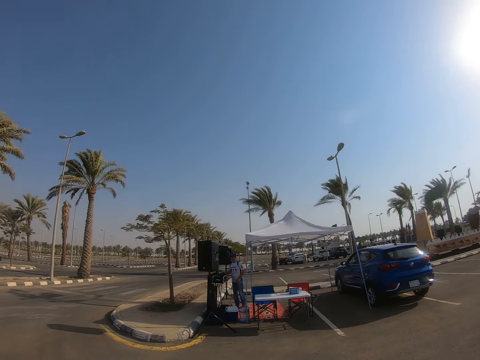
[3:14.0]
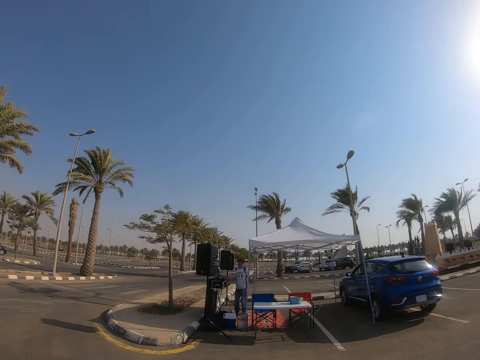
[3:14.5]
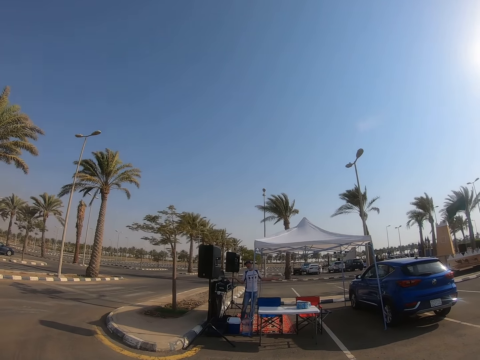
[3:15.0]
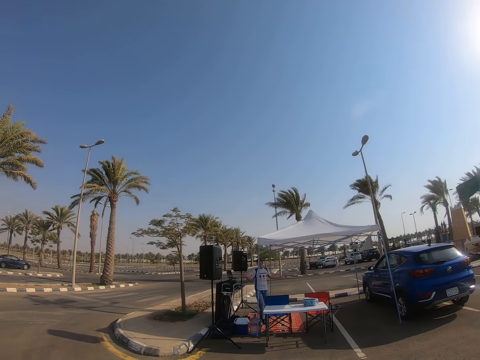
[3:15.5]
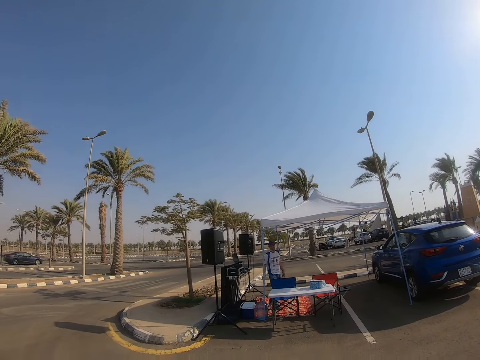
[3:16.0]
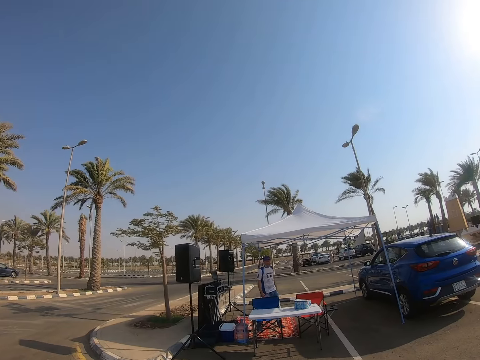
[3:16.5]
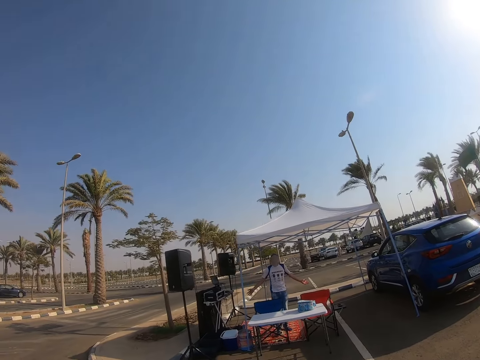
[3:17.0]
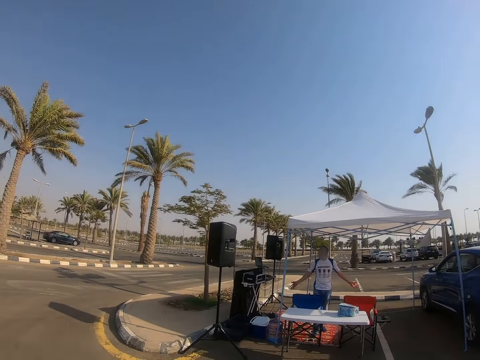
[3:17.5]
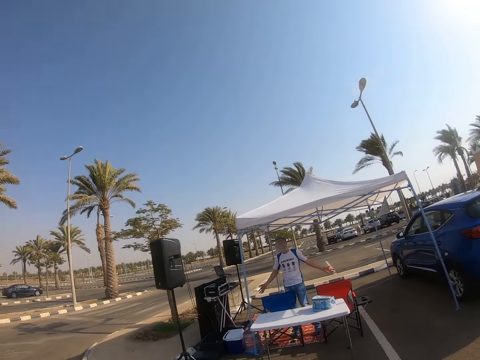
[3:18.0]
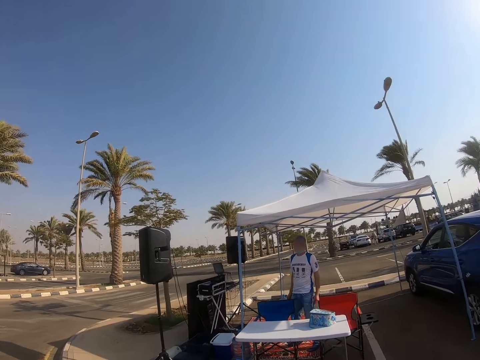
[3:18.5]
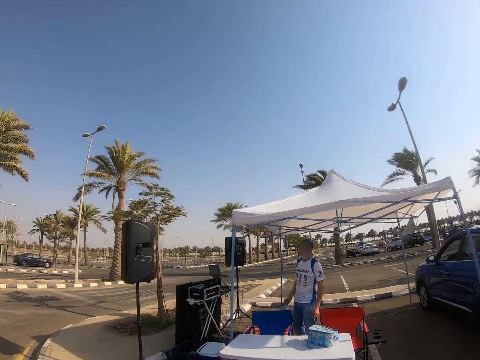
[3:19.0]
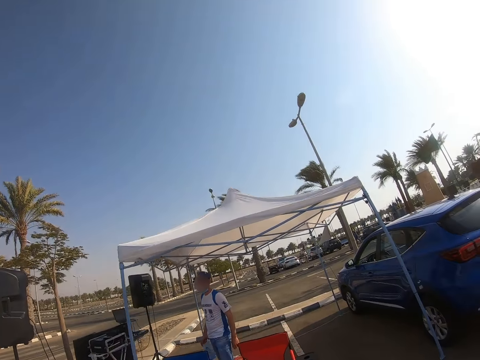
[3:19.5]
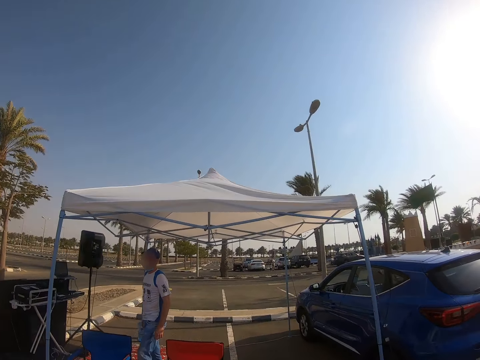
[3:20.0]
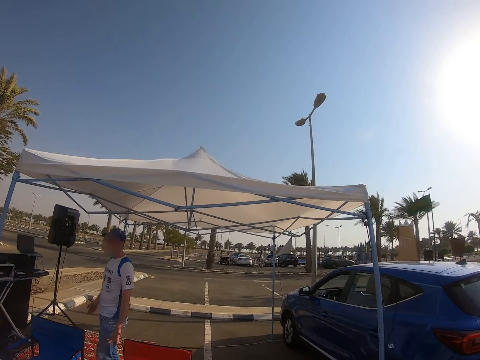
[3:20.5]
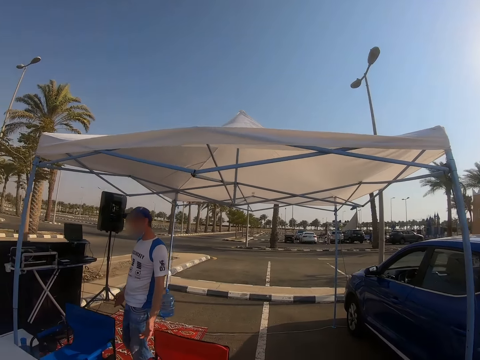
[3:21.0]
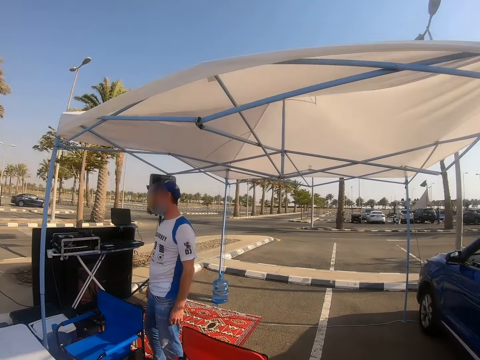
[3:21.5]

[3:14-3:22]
A person sings.
